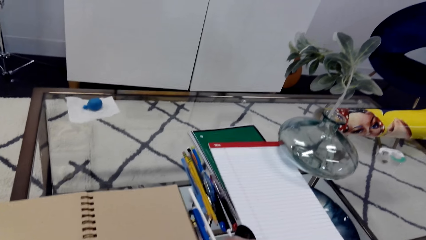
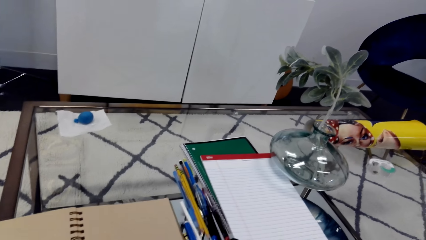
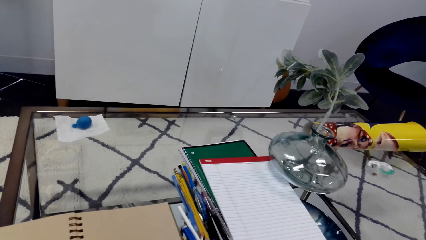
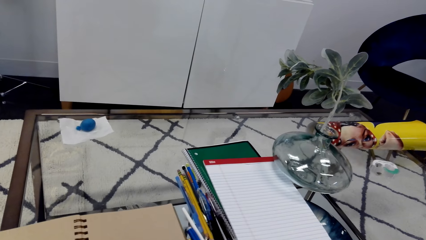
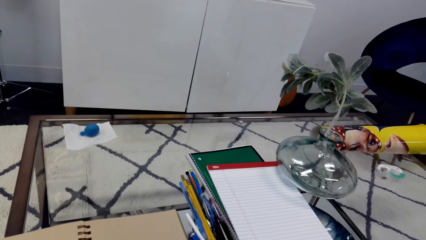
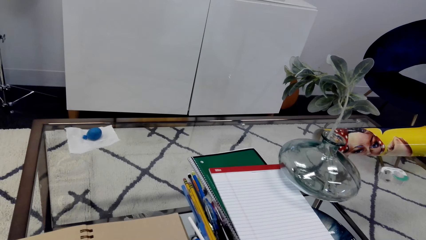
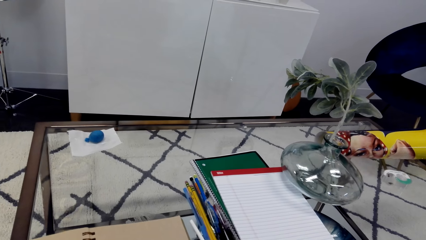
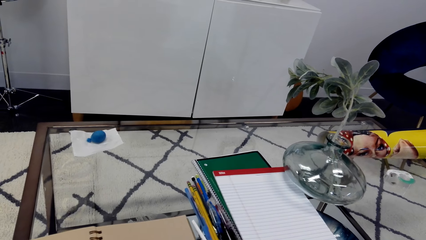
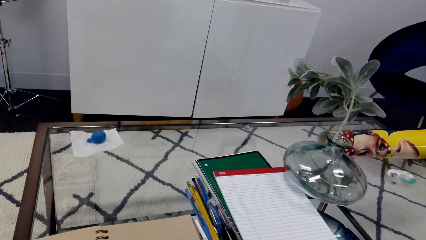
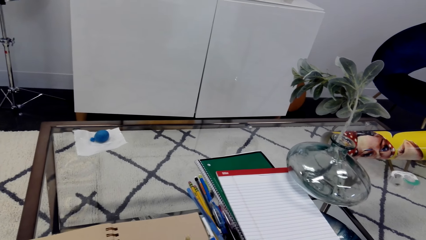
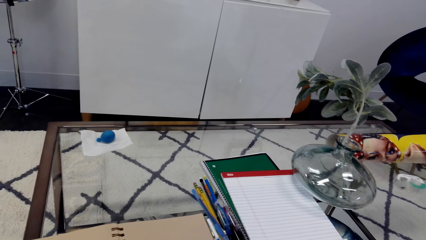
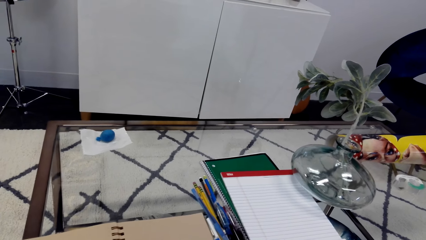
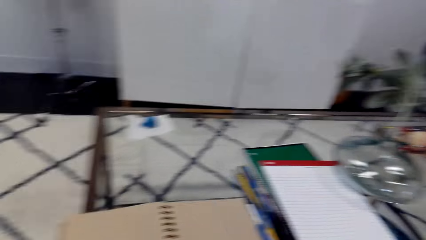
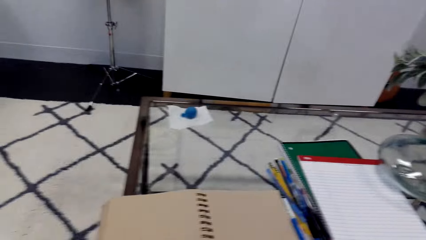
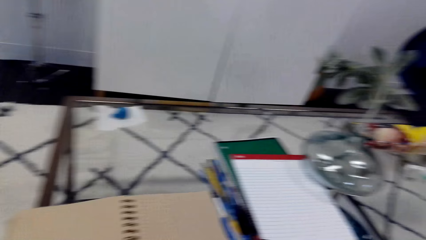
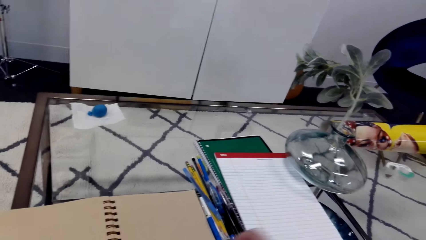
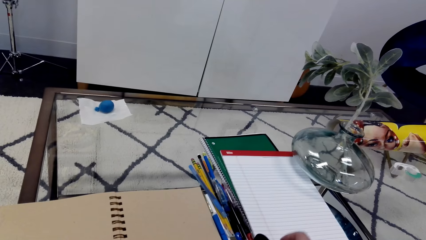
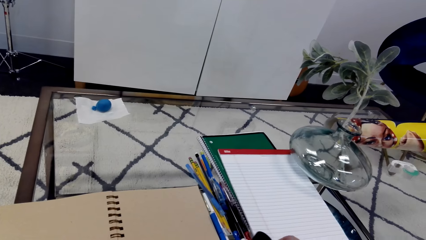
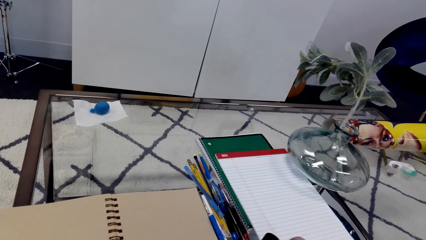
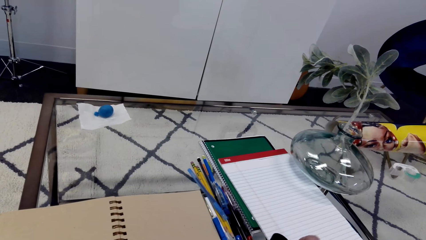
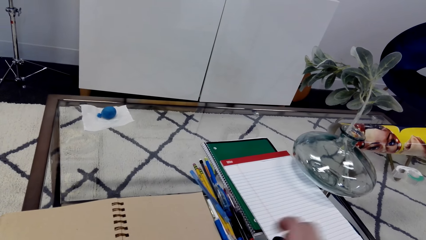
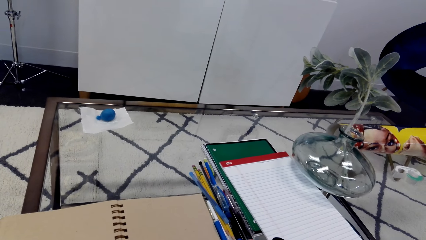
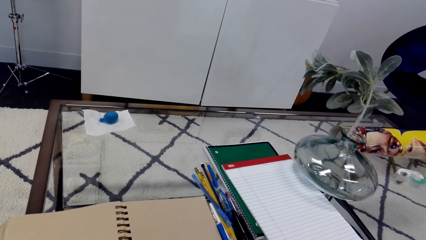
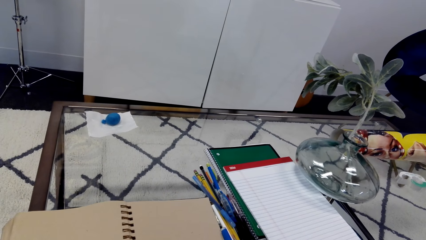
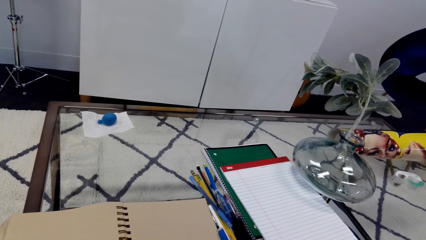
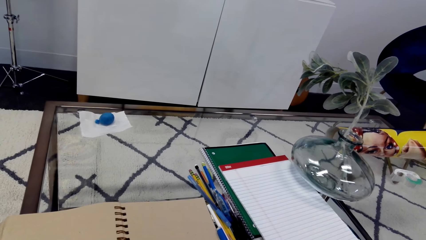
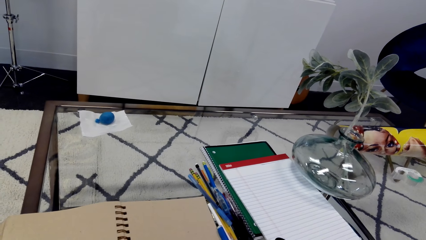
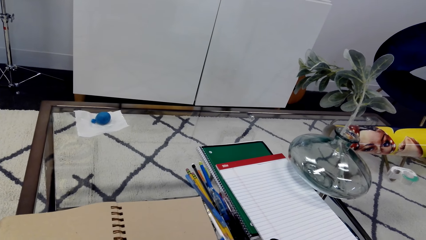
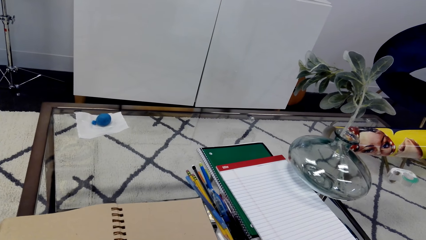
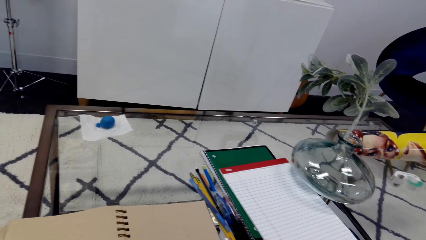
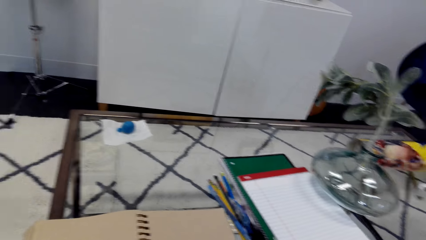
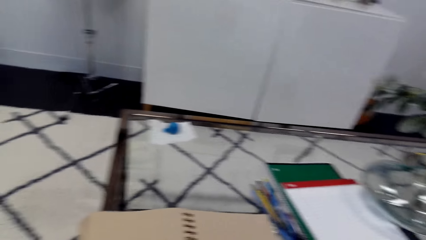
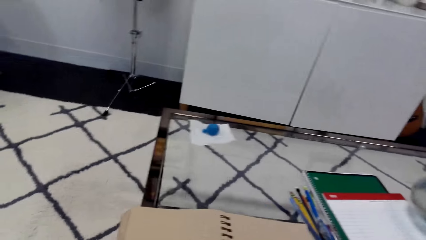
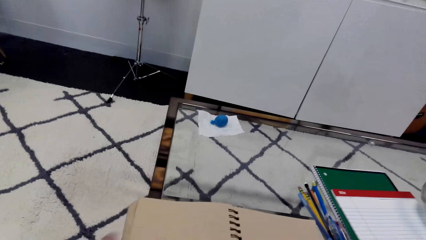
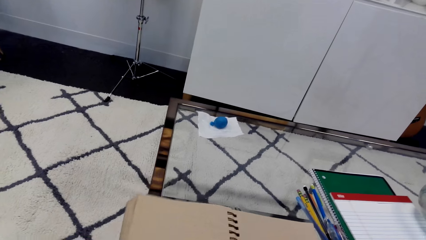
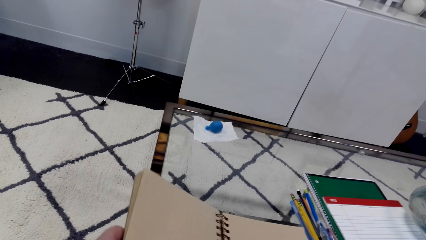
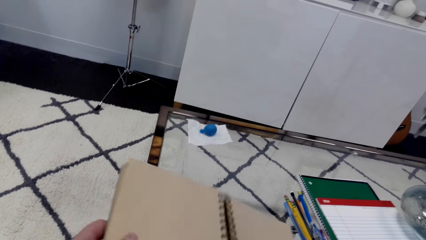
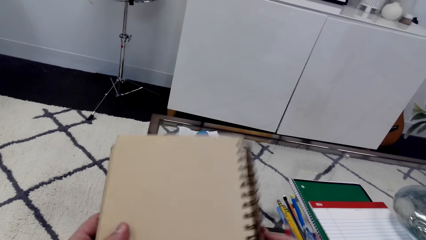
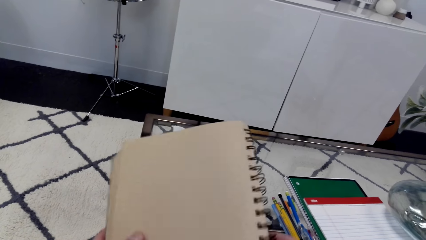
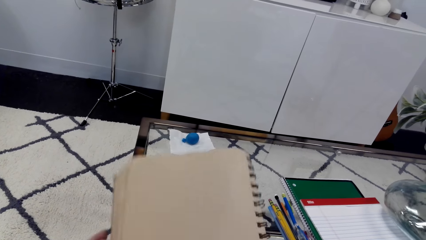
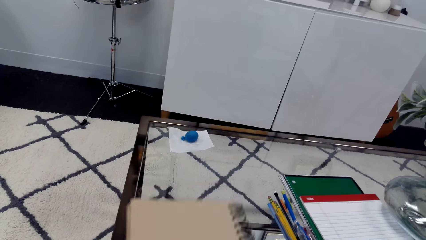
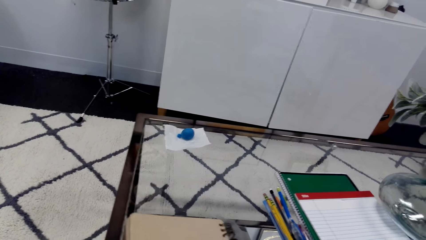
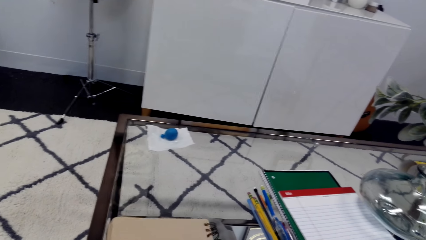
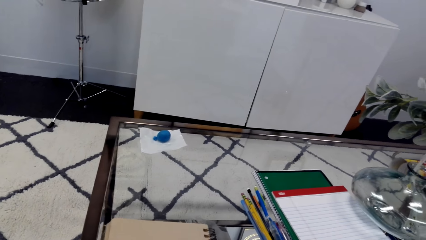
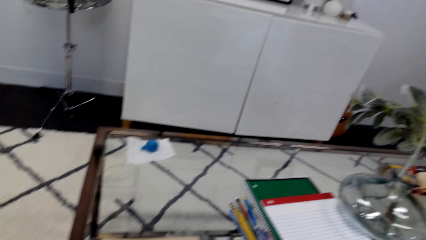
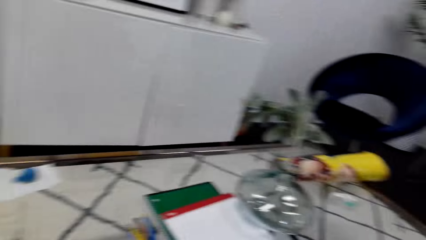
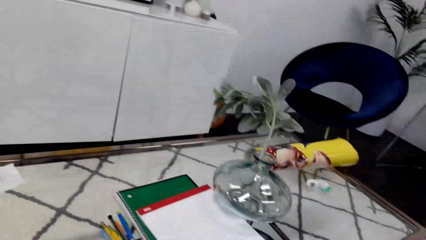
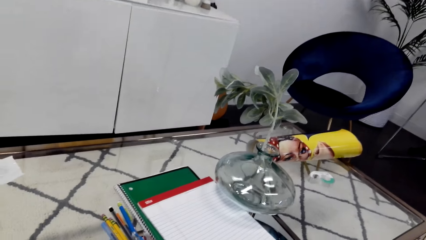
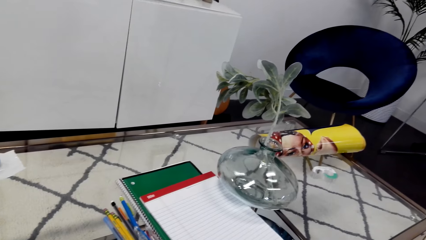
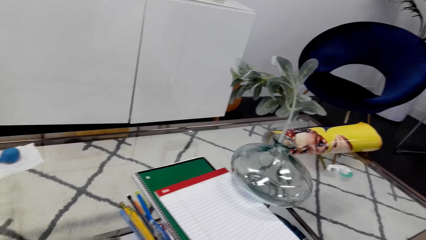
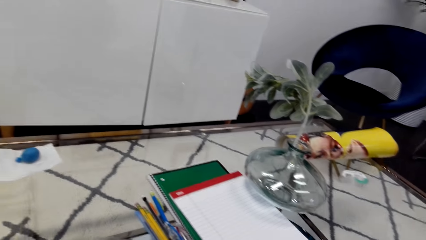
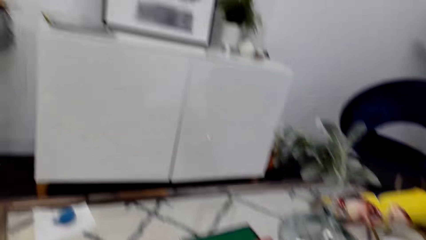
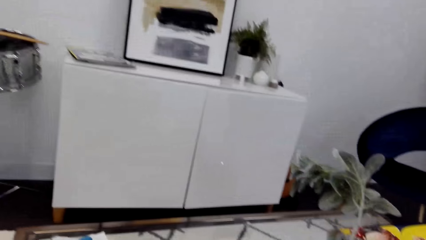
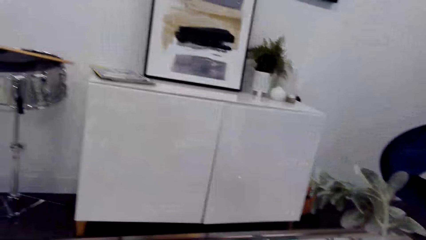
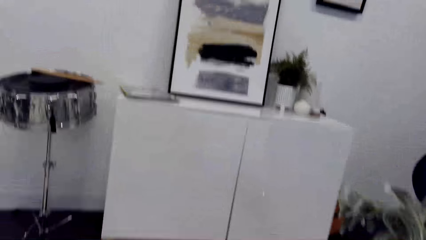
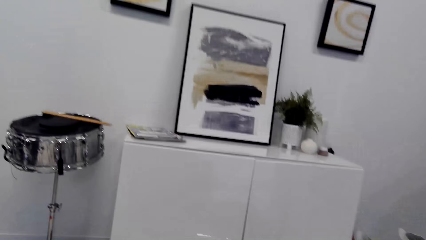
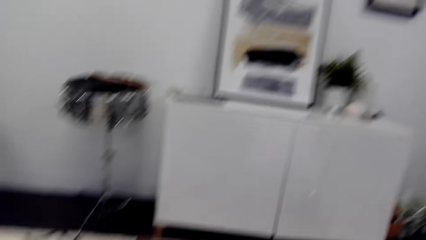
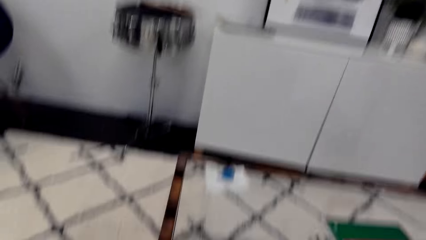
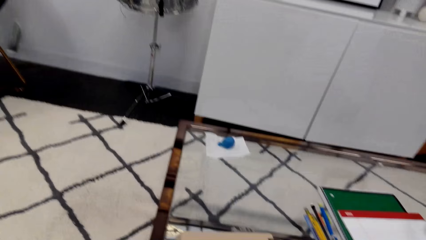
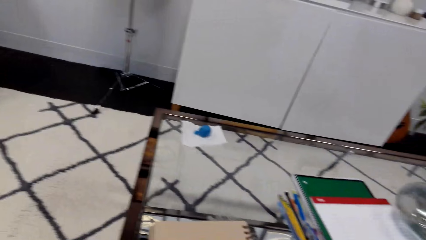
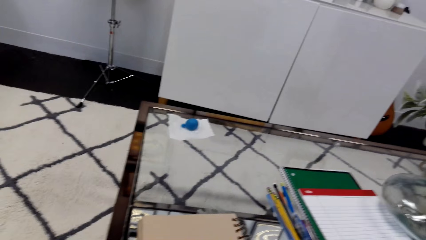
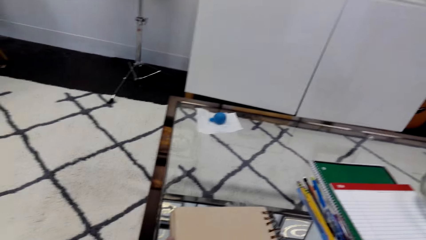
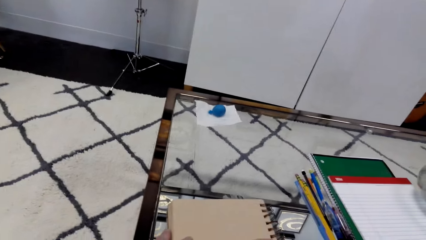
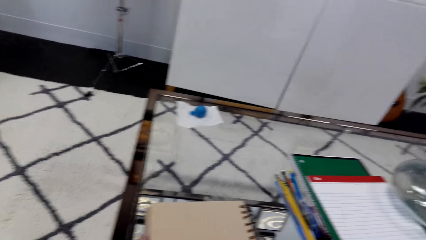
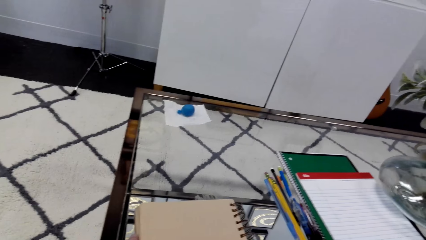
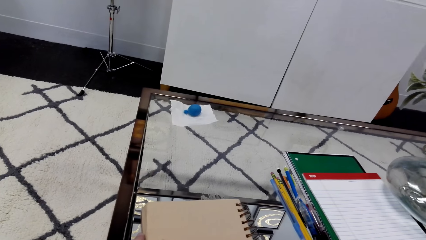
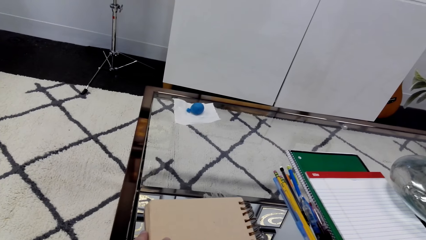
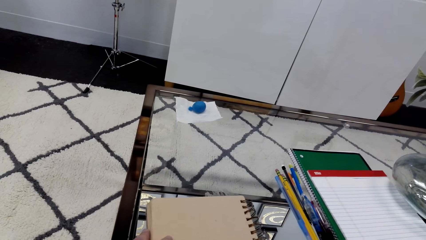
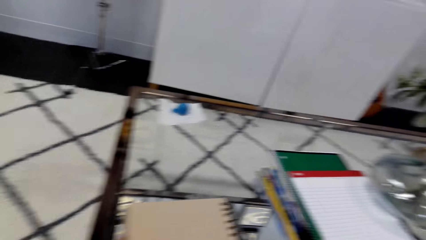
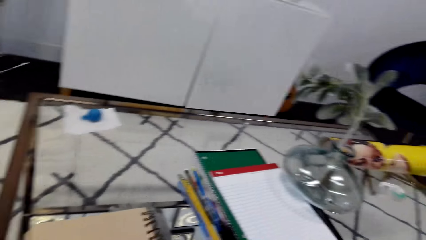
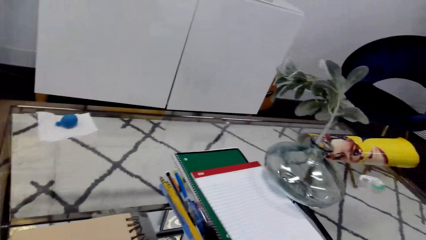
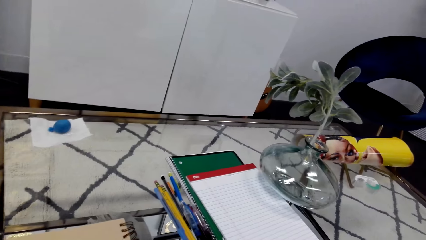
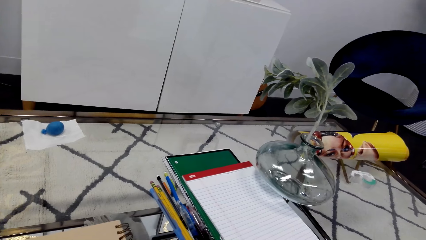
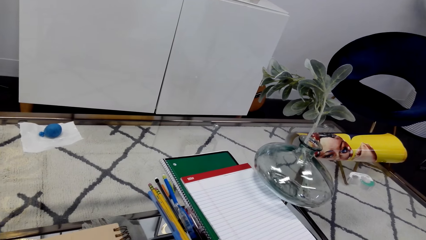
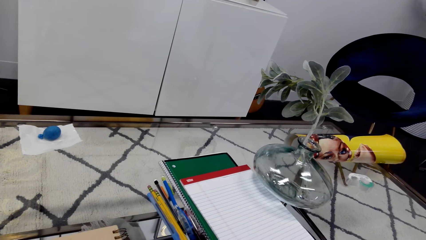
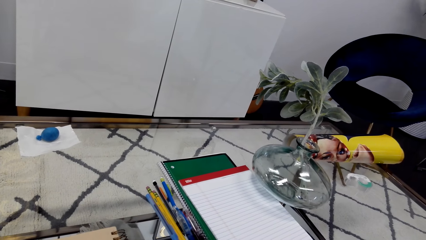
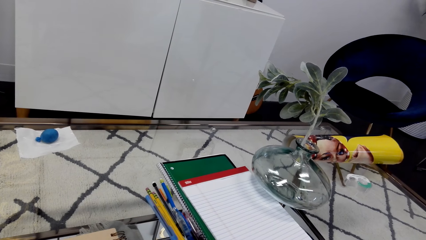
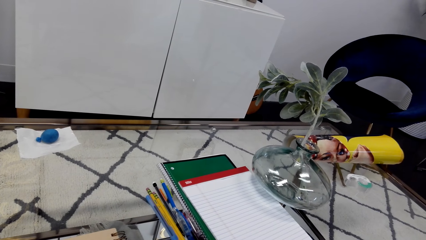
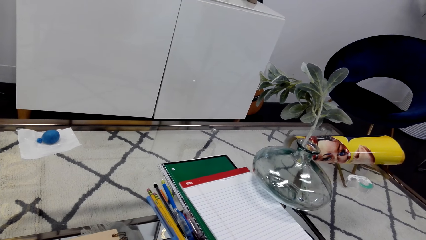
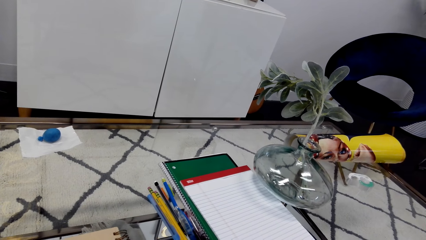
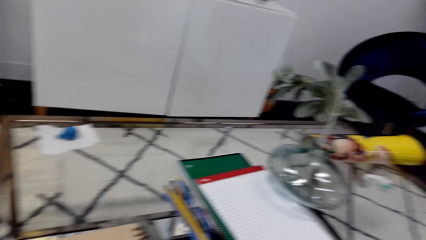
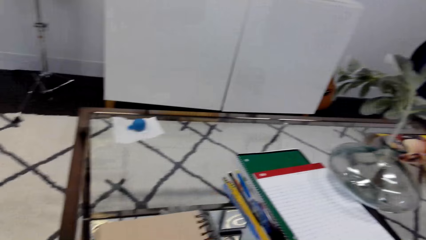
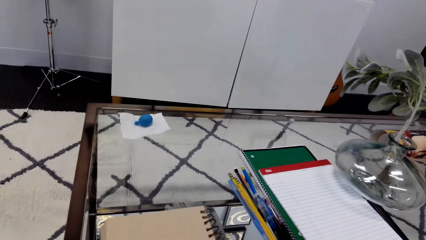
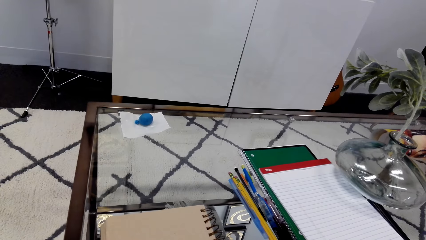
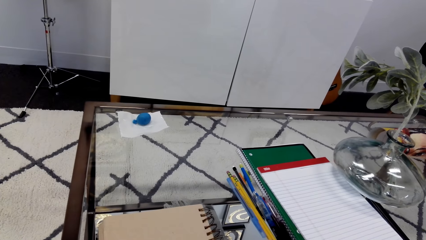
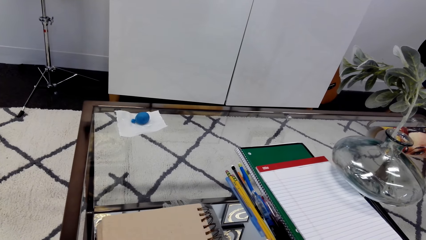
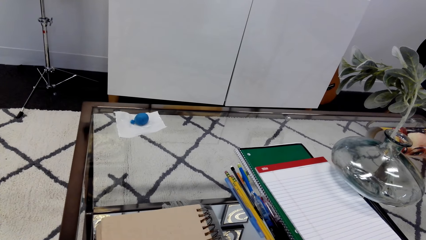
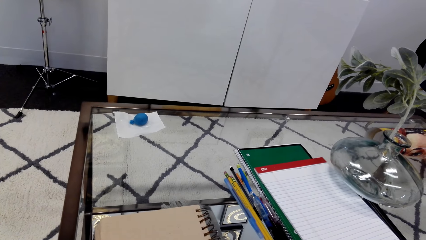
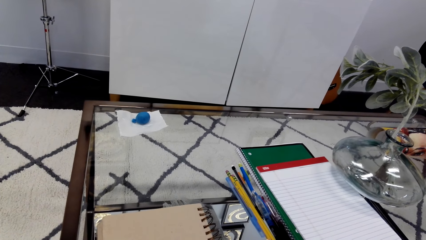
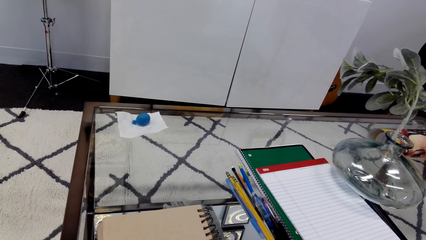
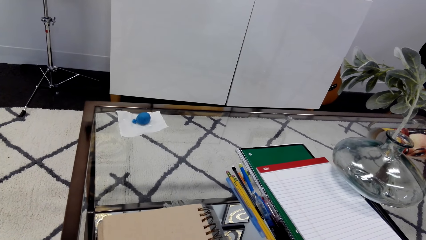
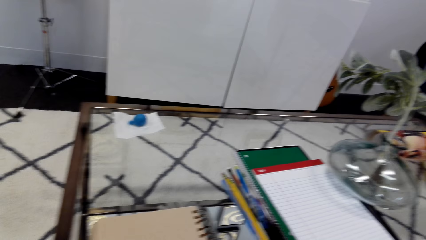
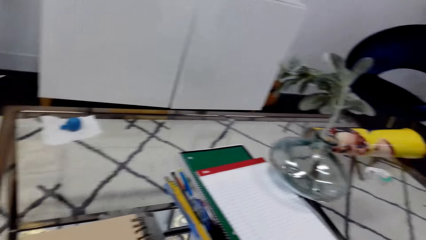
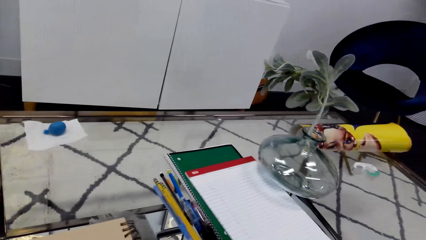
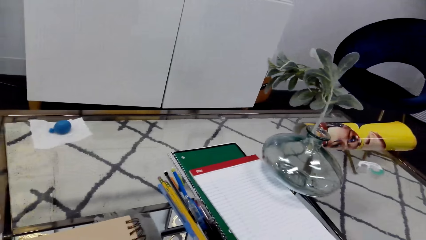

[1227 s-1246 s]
The camera wearer moves the notepad. They pick up a pen from the table. They fold the book.
